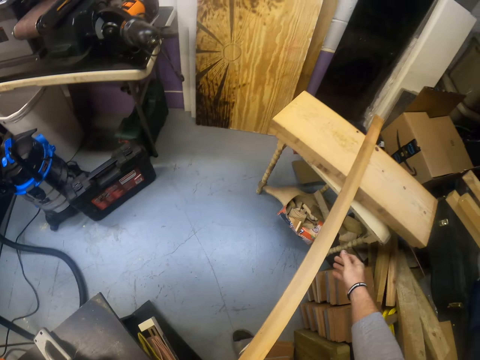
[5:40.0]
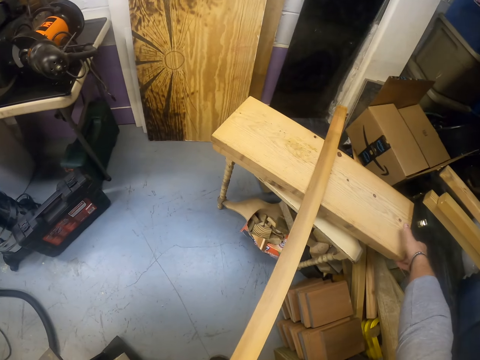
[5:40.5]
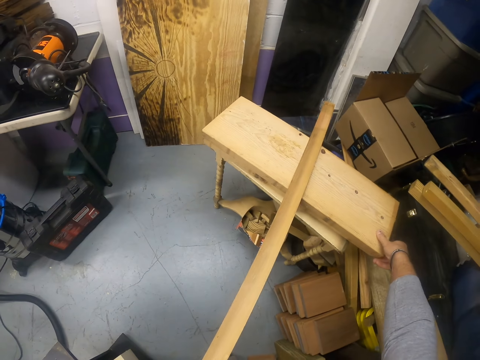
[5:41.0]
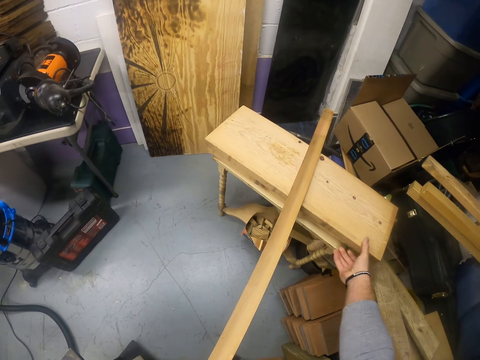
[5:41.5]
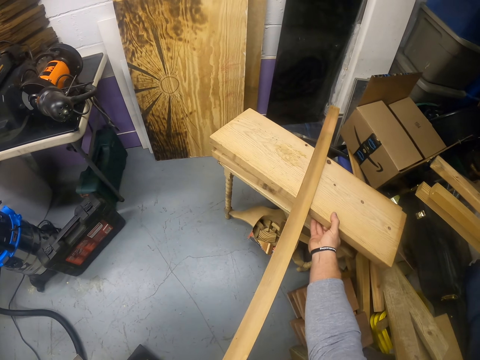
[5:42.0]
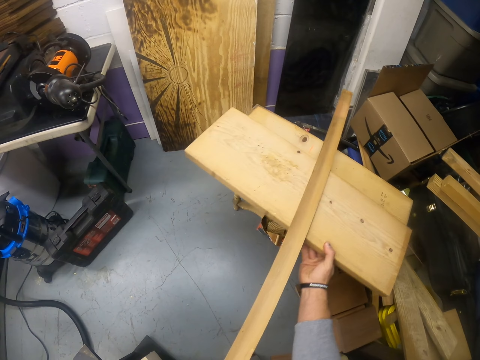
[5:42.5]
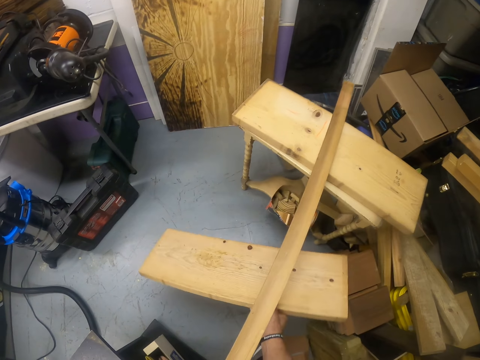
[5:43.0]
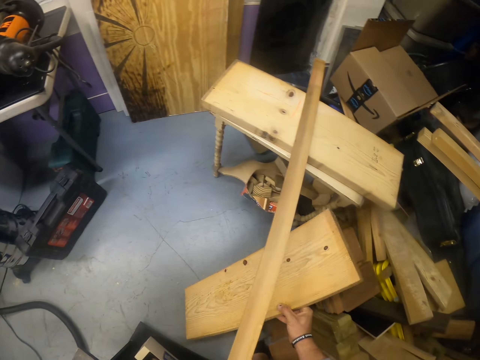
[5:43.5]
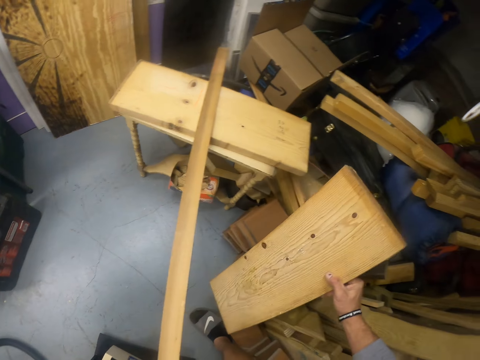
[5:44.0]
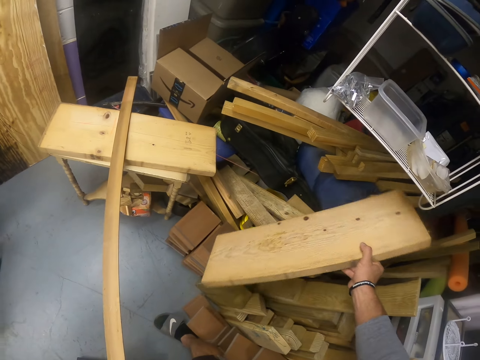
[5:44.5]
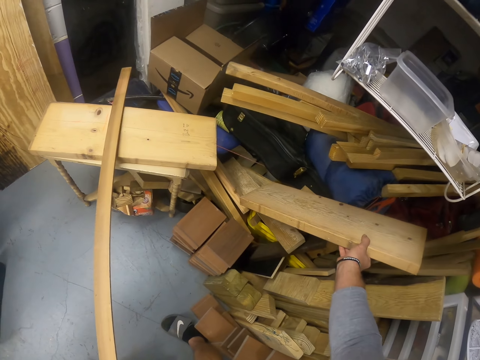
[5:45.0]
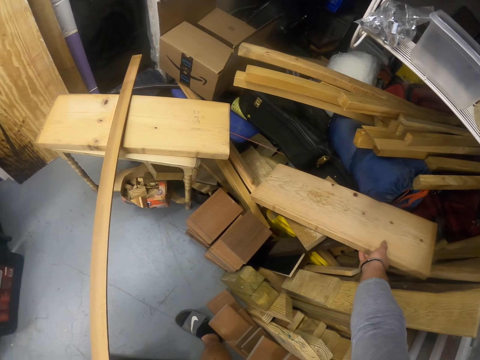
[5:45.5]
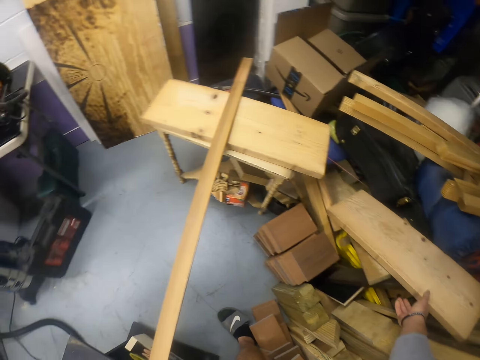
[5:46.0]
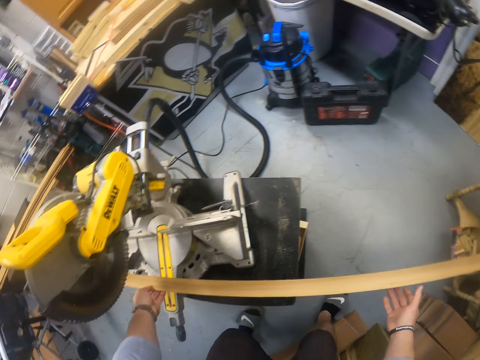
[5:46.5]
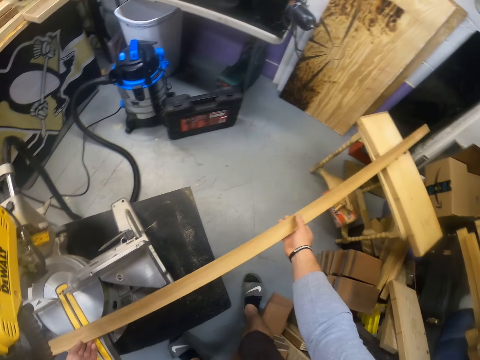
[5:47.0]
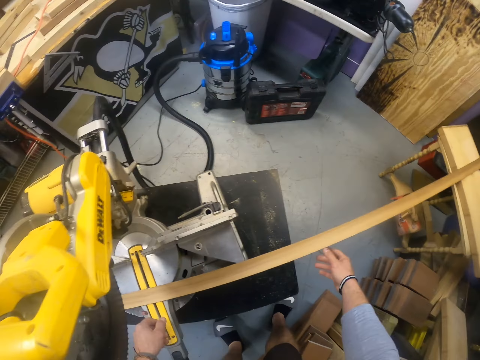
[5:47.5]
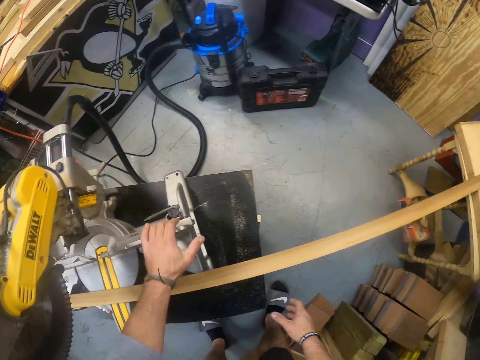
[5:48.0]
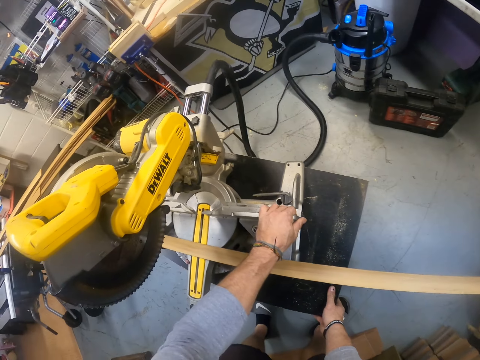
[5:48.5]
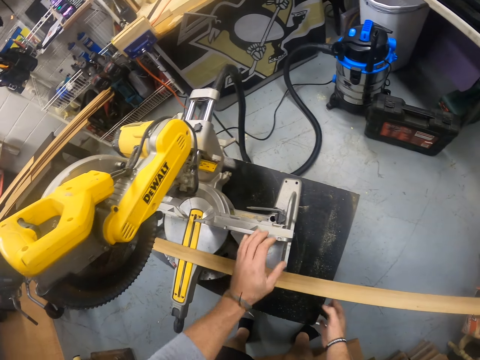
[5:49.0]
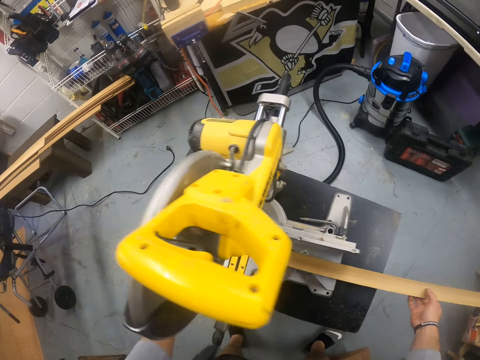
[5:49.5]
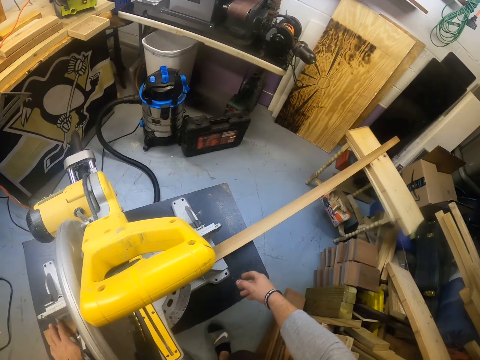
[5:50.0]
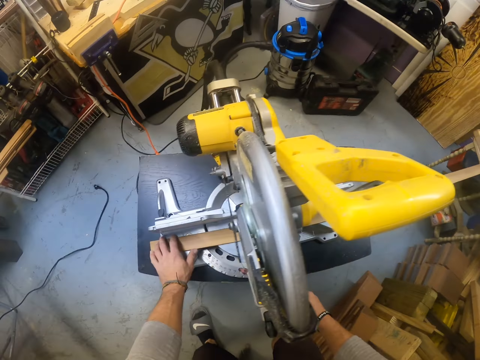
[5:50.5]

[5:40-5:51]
The camera wearer moves the wood. He removes a rectangular plank from the stool with his right hand. He drops the rectangular plank on the ground with his right hand. He moves the wood. He adjusts the wood cutter.

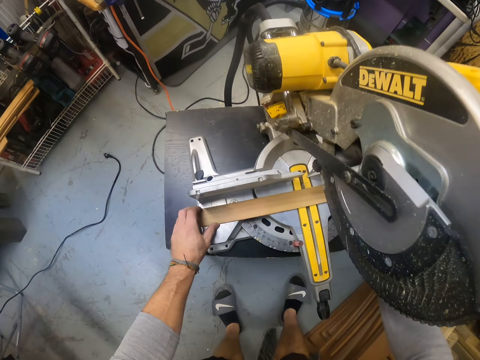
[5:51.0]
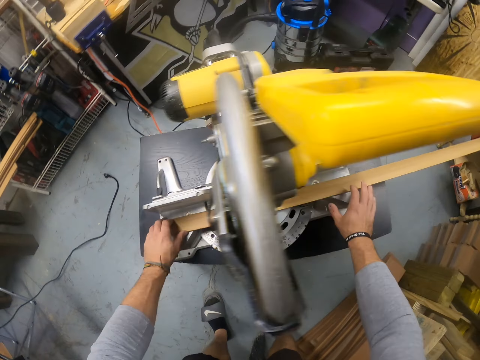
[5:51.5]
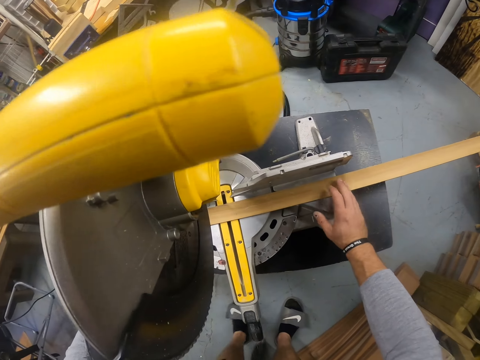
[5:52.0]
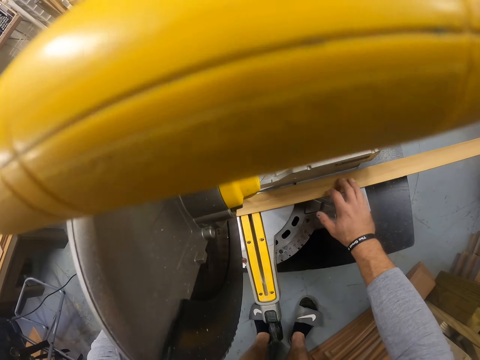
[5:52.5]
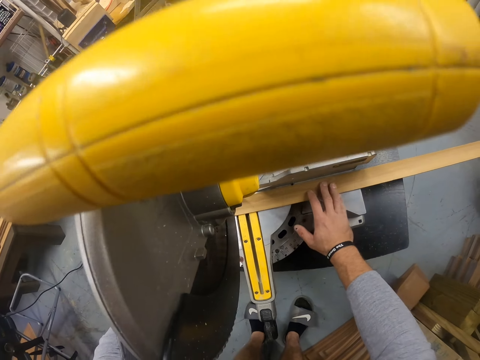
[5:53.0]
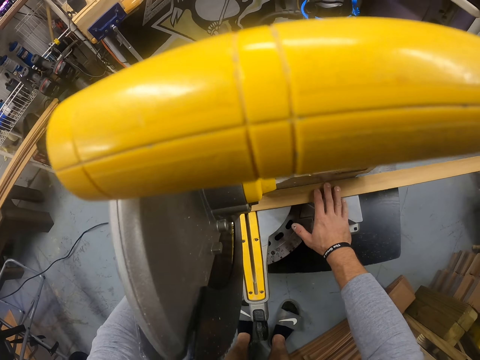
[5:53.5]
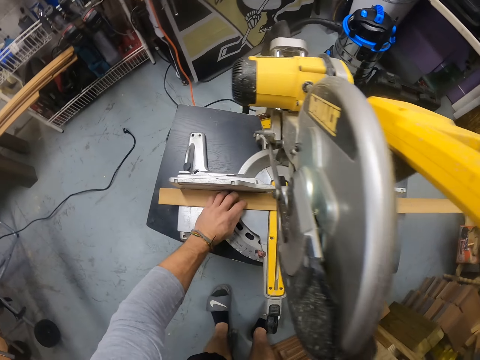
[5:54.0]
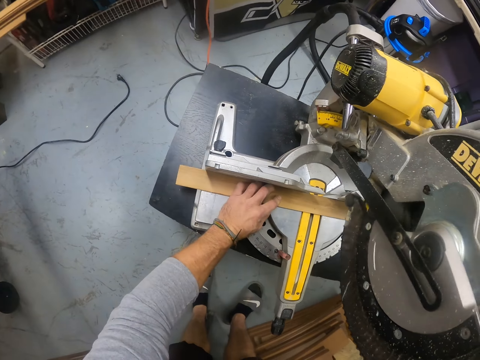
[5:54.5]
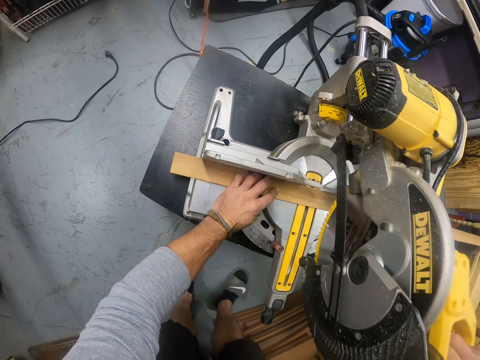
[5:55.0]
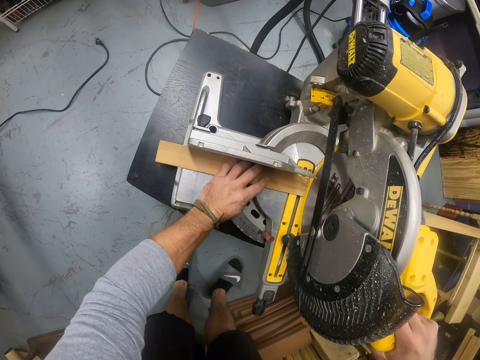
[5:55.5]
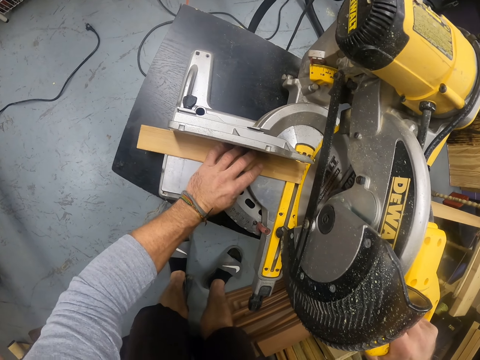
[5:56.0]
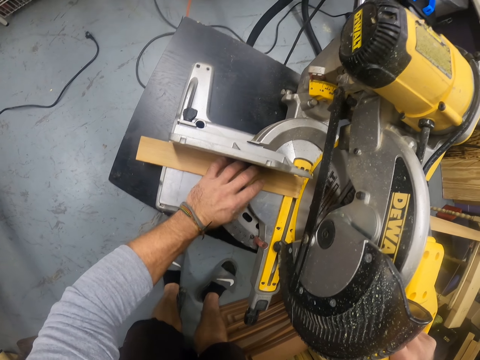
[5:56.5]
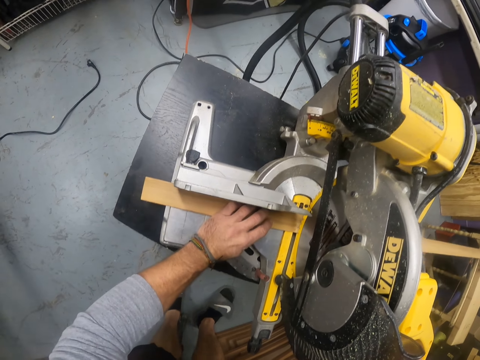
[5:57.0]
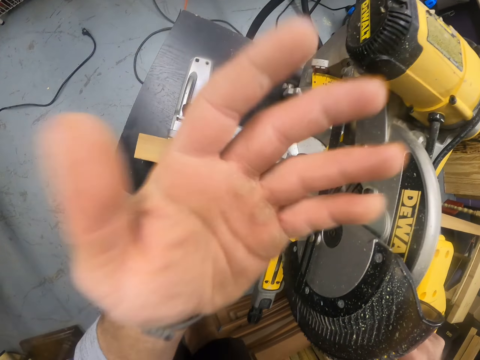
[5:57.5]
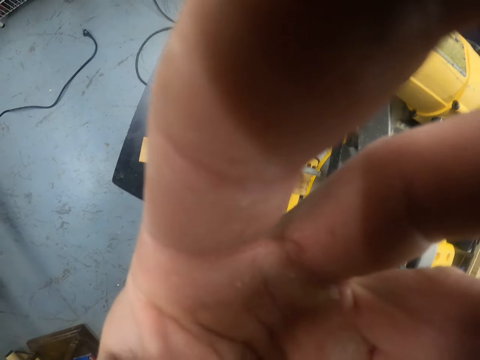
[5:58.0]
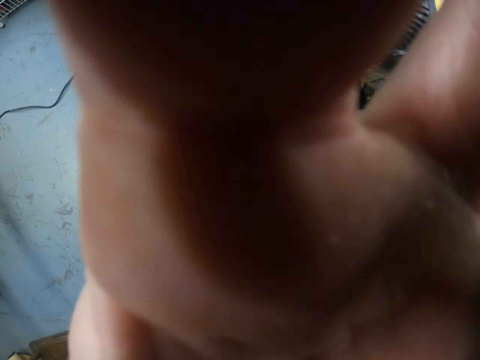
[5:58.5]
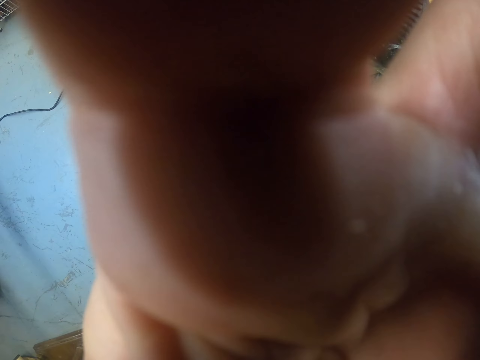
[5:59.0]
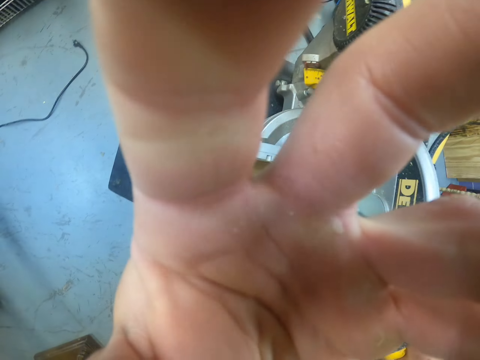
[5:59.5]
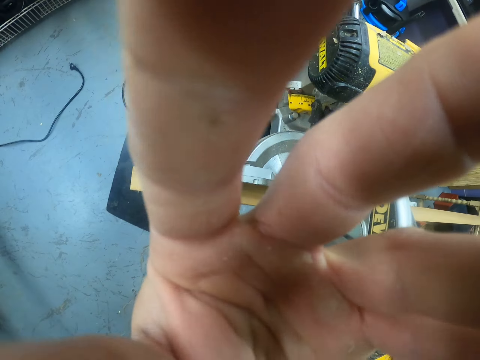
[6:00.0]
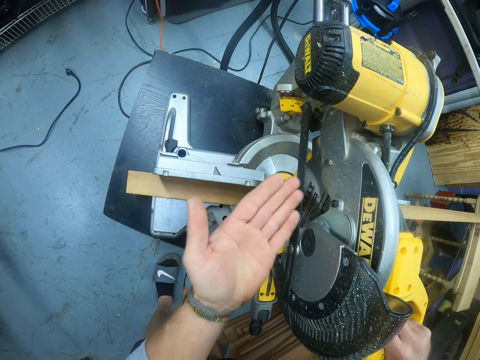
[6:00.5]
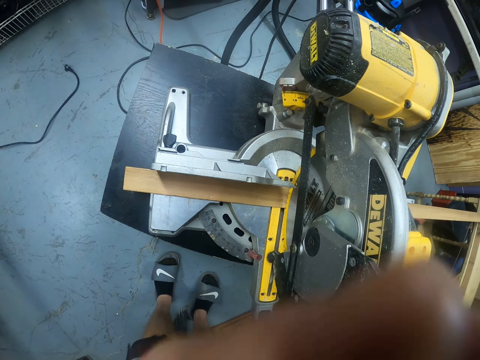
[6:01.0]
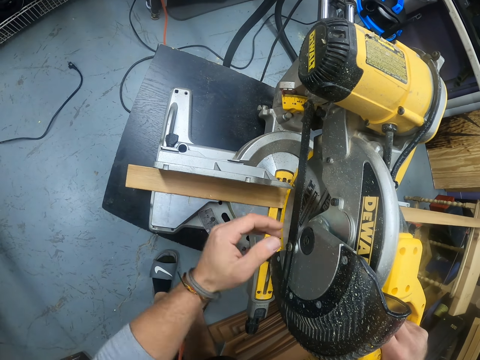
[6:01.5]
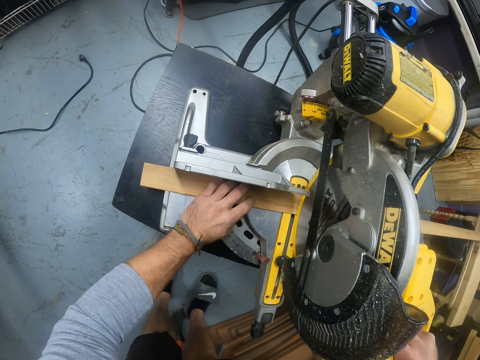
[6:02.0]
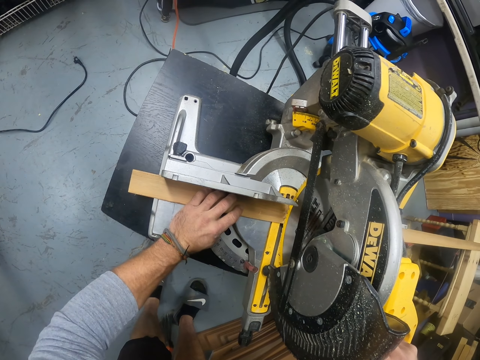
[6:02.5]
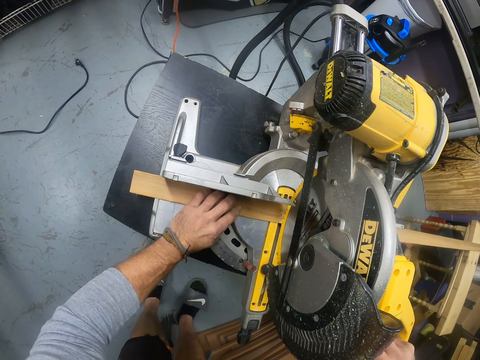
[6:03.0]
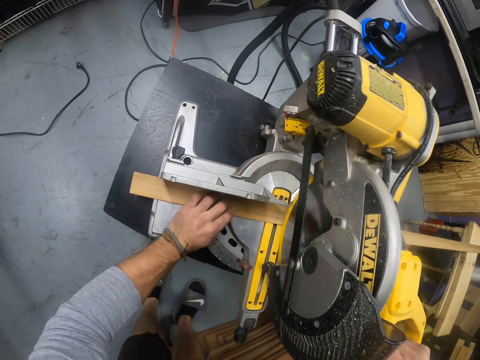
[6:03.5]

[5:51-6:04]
The camera wearer moves the wood. He adjusts the plank on the miter saw with both hands. He holds the plank with his left hand. He cuts the wood. He adjusts the camera. He touches his face with his left hand. He puts his left hand on the plank. He cuts the wood.

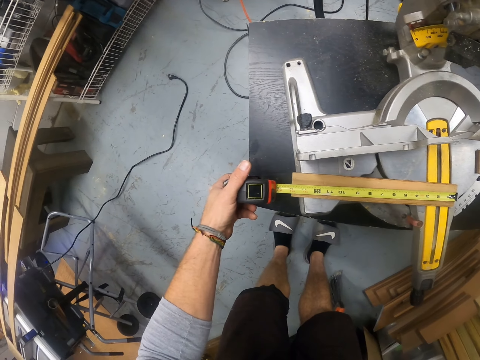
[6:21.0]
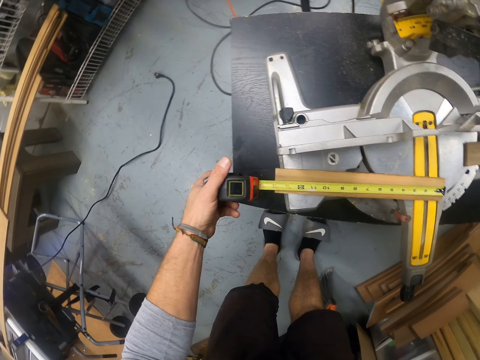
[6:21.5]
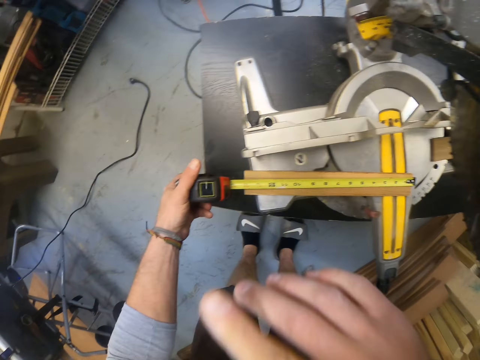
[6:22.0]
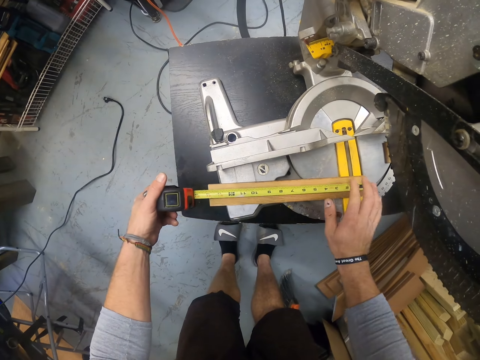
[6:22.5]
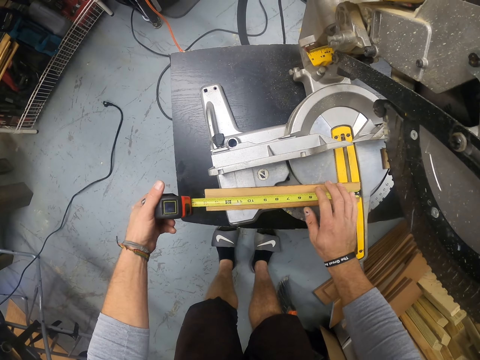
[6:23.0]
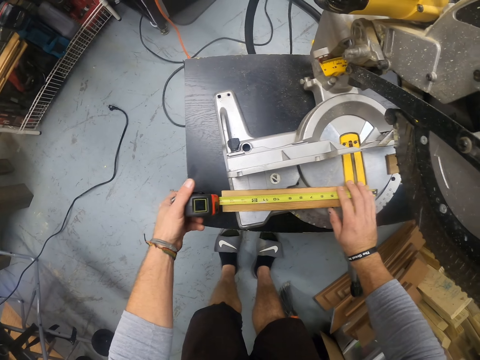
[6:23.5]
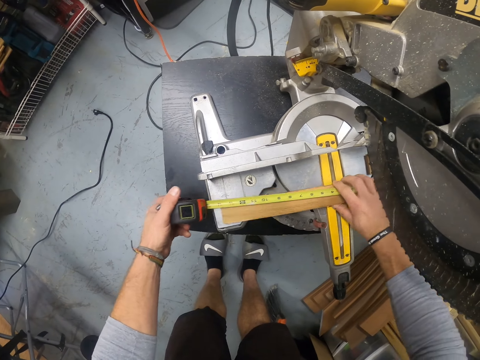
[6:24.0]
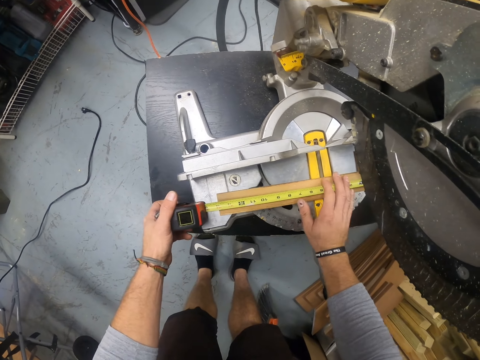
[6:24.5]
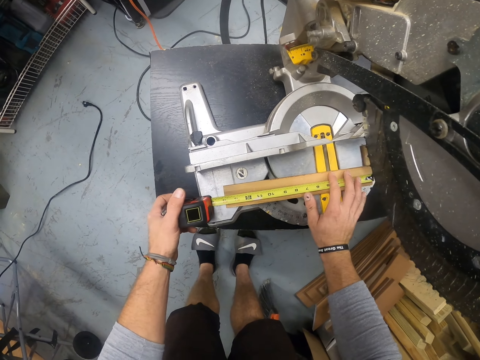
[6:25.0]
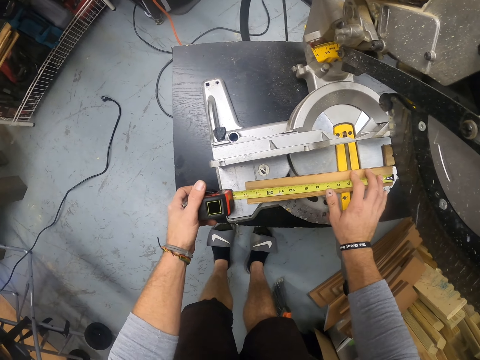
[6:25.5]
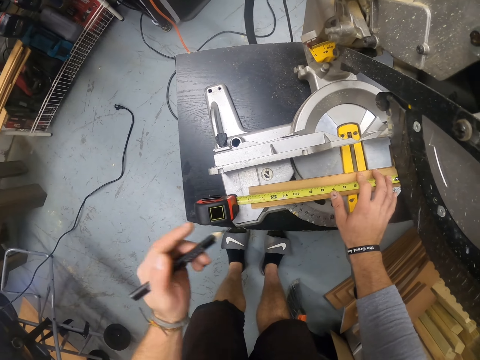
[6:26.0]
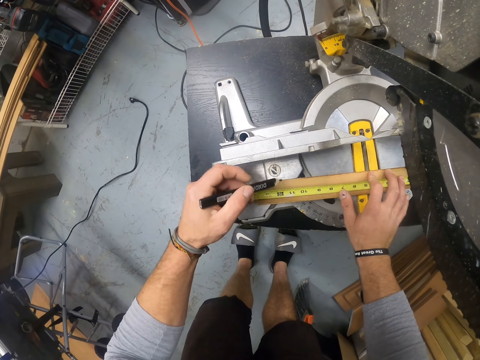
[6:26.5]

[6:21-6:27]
The camera wearer lifts a hand. They measure the wood. They move the wood. They measure the wood. They mark the wood.
